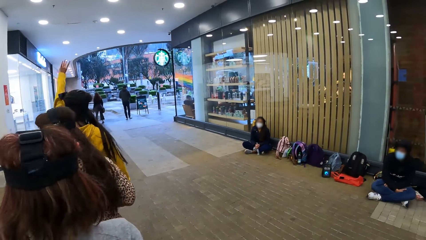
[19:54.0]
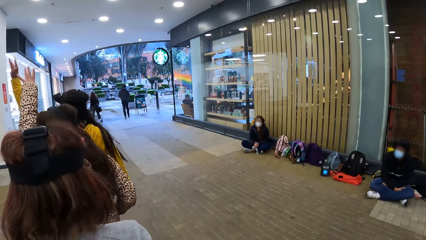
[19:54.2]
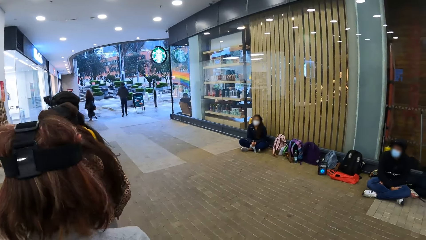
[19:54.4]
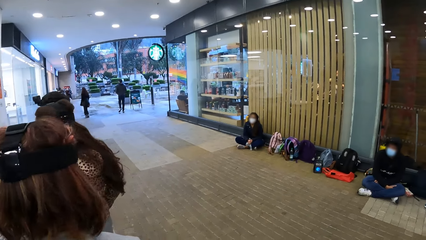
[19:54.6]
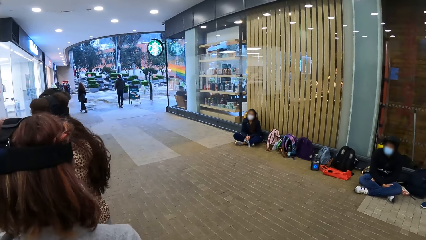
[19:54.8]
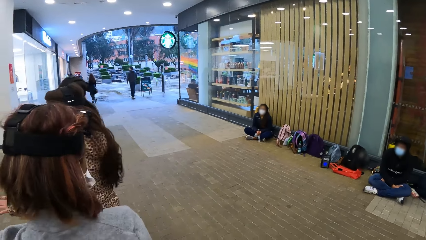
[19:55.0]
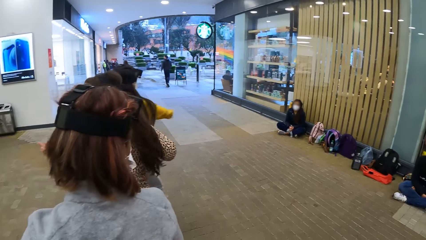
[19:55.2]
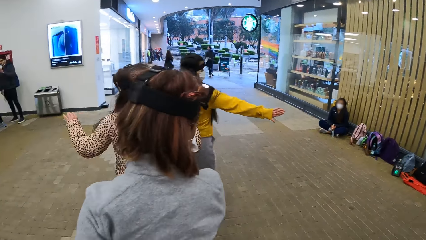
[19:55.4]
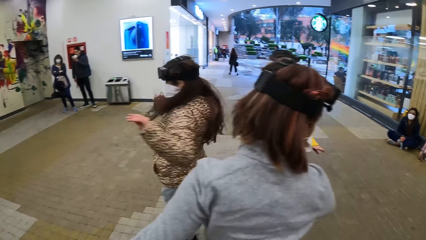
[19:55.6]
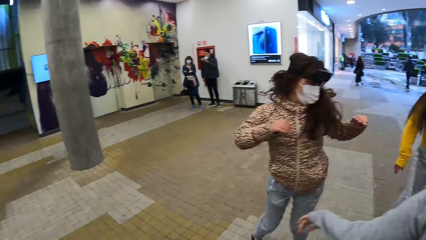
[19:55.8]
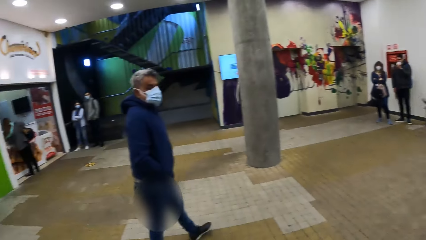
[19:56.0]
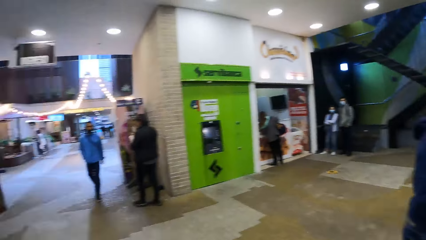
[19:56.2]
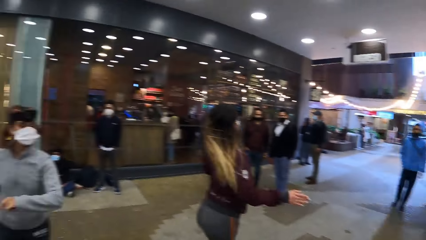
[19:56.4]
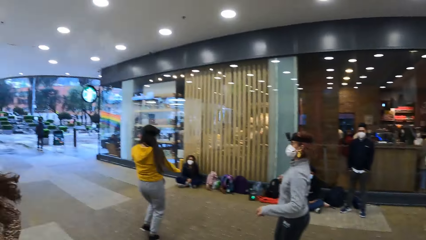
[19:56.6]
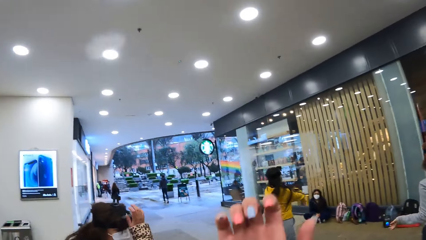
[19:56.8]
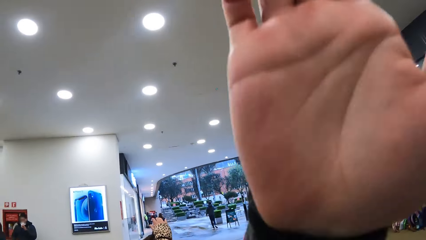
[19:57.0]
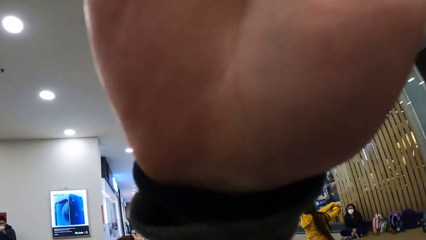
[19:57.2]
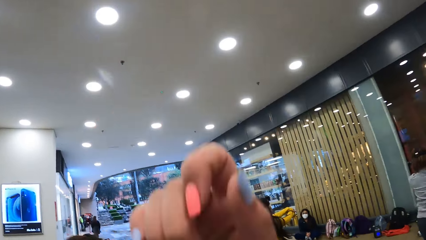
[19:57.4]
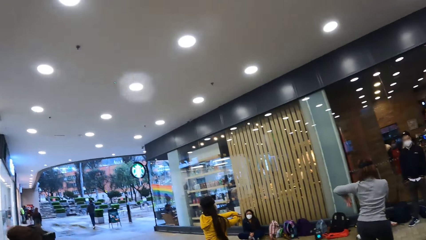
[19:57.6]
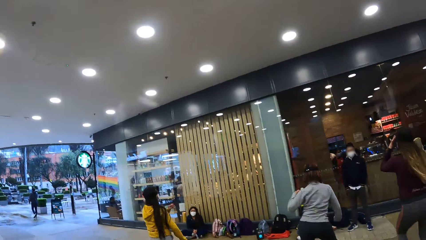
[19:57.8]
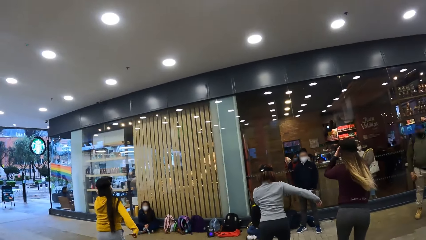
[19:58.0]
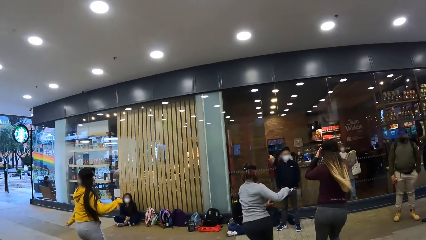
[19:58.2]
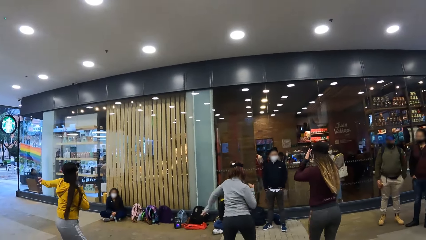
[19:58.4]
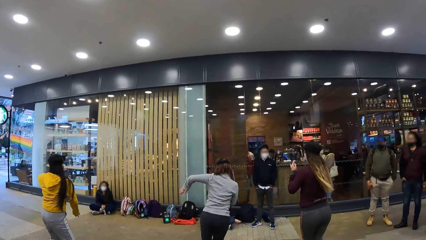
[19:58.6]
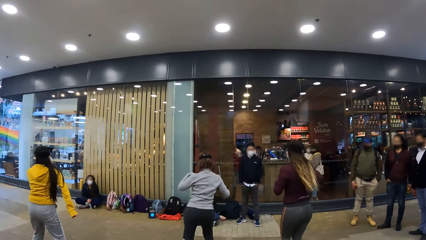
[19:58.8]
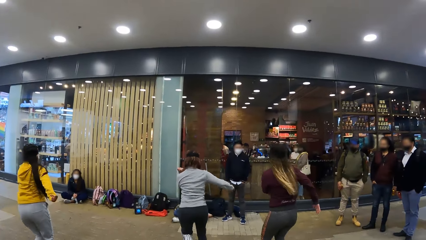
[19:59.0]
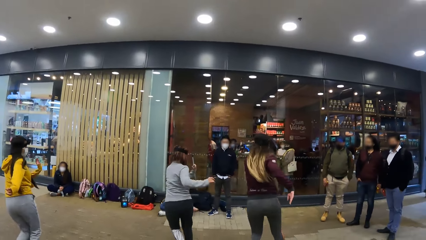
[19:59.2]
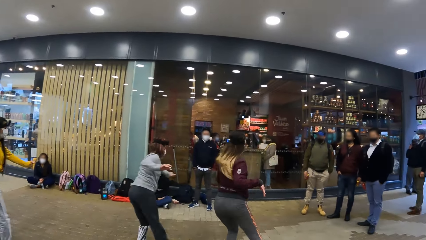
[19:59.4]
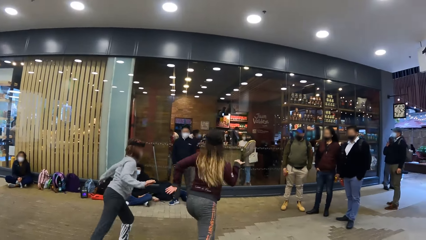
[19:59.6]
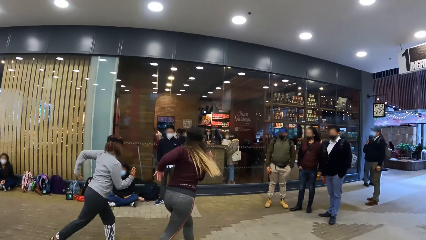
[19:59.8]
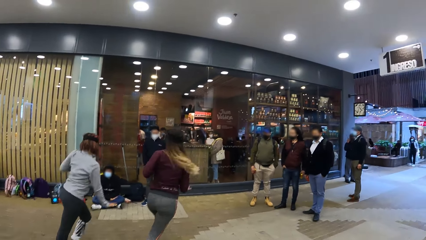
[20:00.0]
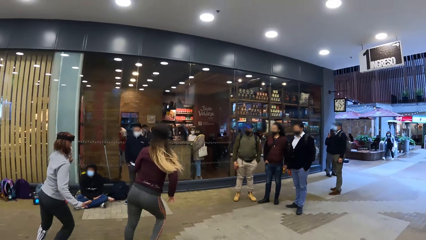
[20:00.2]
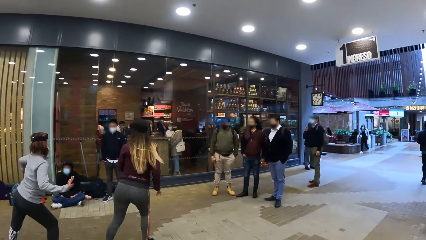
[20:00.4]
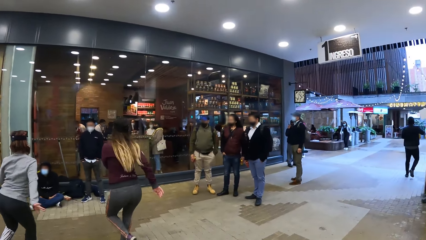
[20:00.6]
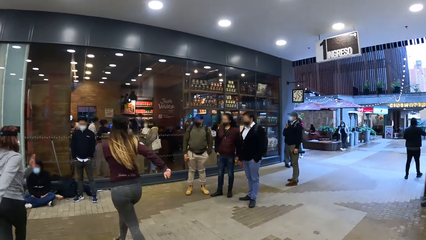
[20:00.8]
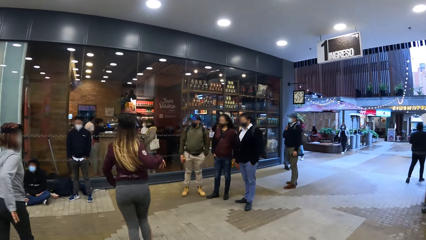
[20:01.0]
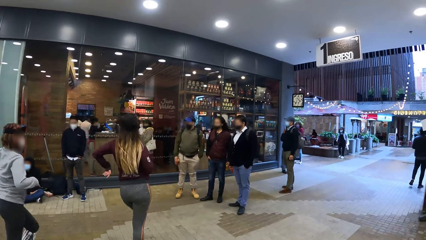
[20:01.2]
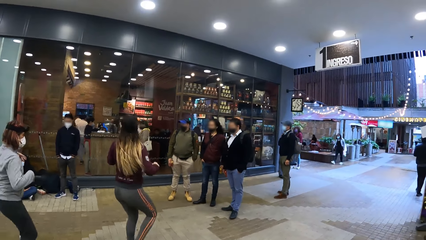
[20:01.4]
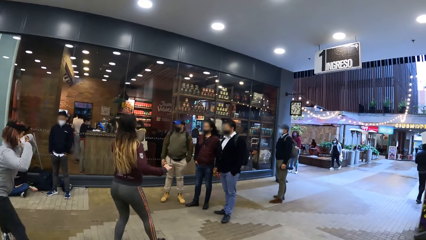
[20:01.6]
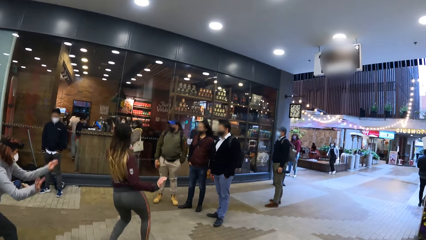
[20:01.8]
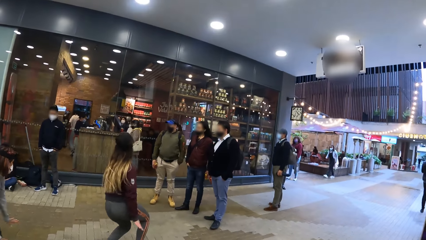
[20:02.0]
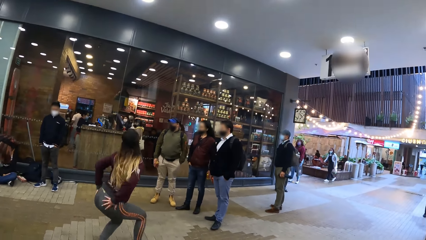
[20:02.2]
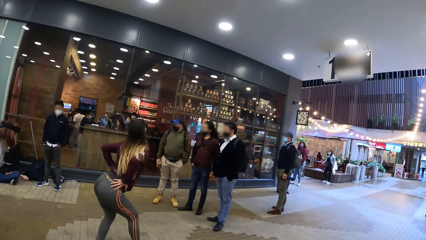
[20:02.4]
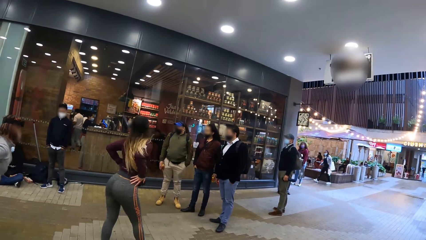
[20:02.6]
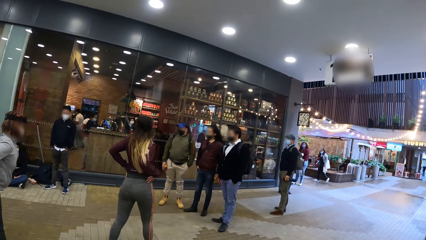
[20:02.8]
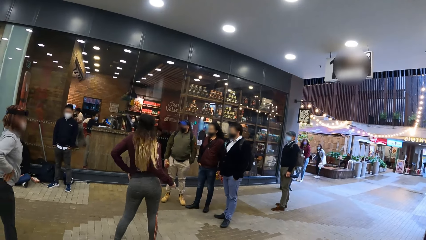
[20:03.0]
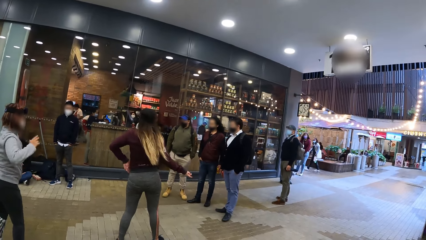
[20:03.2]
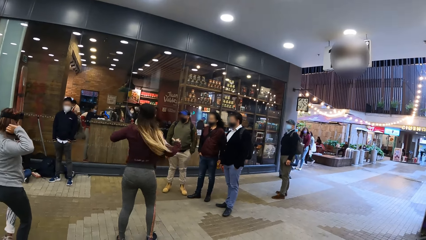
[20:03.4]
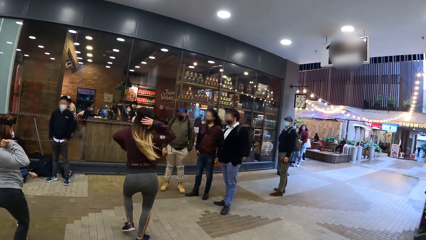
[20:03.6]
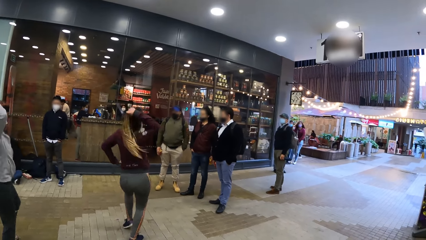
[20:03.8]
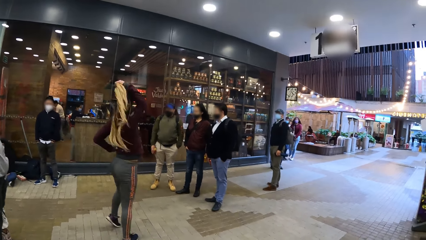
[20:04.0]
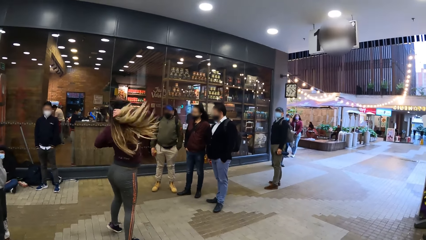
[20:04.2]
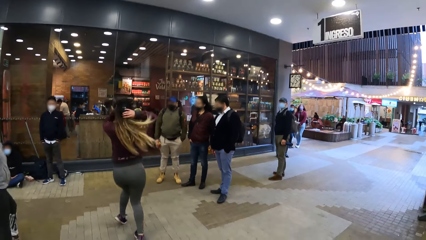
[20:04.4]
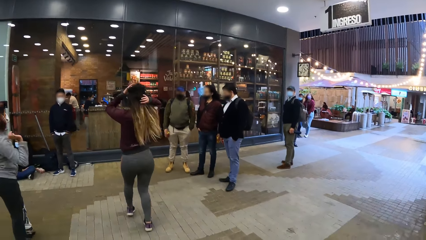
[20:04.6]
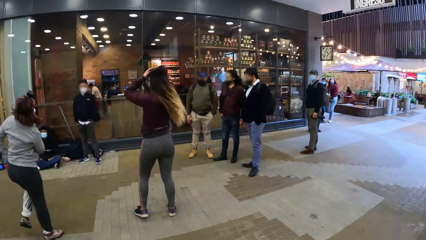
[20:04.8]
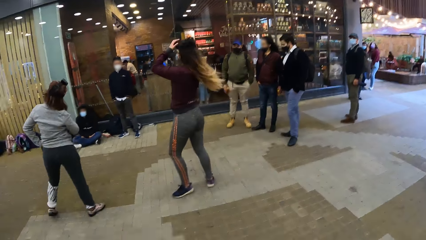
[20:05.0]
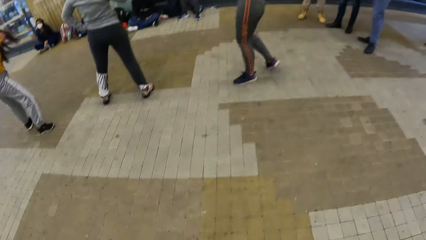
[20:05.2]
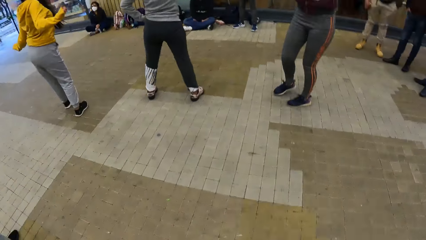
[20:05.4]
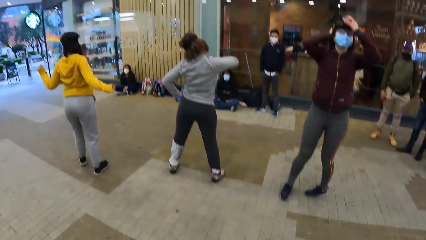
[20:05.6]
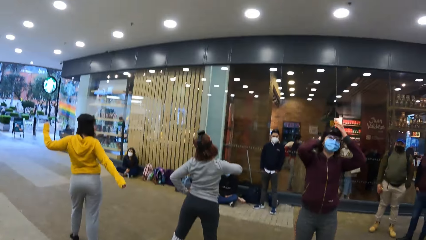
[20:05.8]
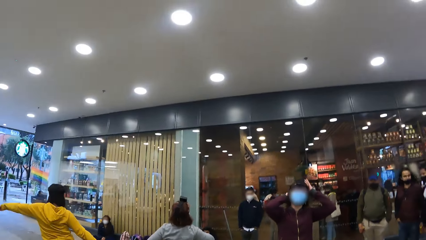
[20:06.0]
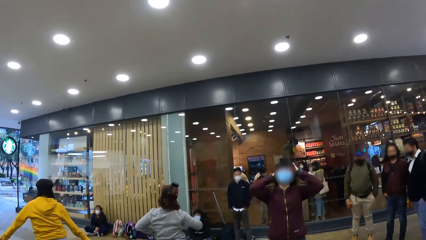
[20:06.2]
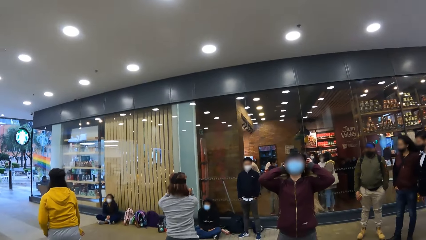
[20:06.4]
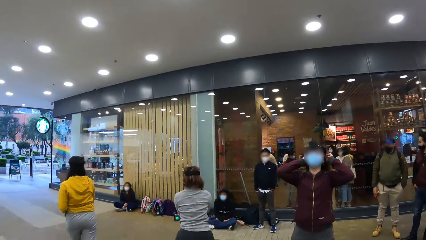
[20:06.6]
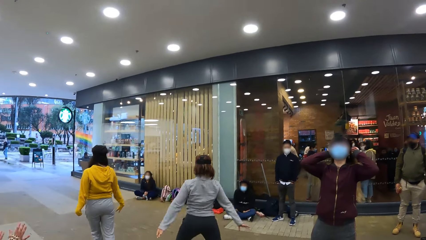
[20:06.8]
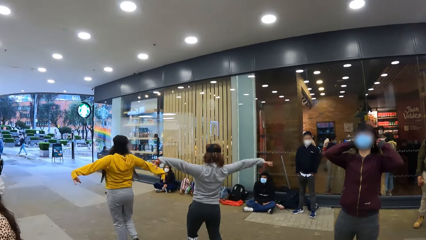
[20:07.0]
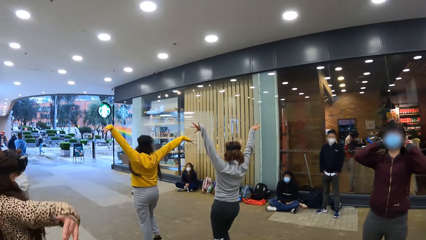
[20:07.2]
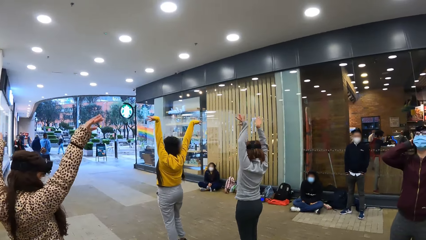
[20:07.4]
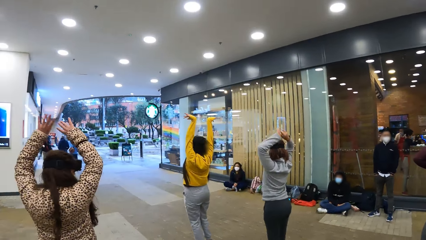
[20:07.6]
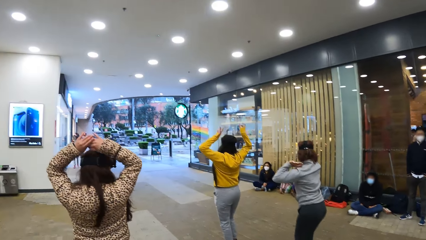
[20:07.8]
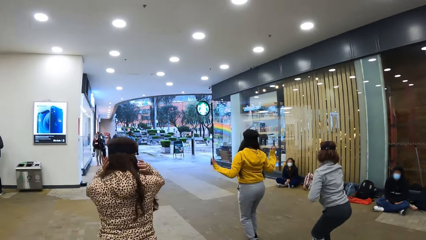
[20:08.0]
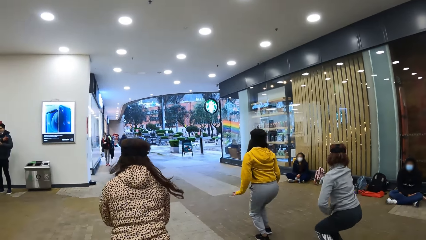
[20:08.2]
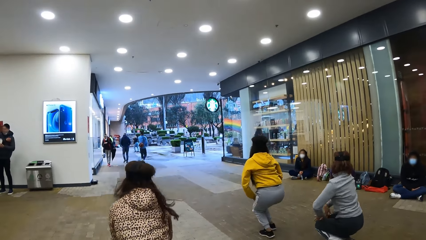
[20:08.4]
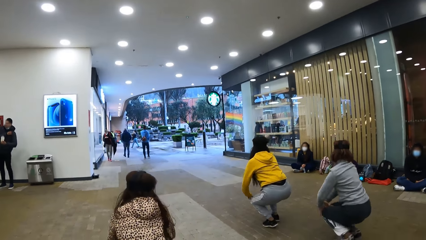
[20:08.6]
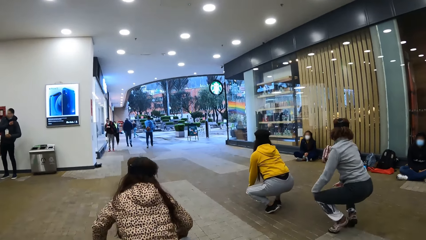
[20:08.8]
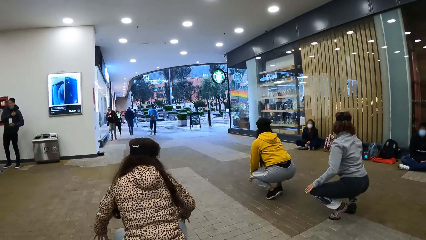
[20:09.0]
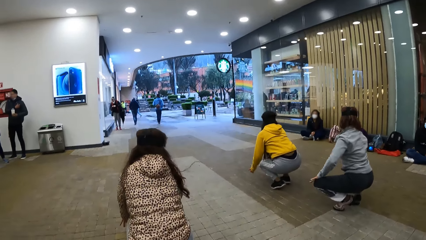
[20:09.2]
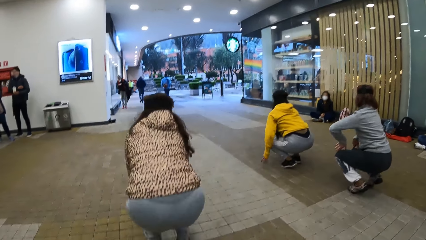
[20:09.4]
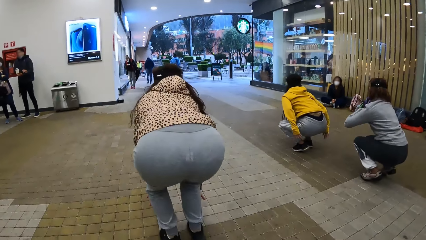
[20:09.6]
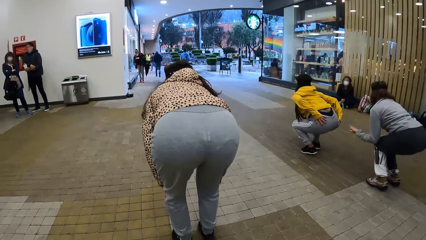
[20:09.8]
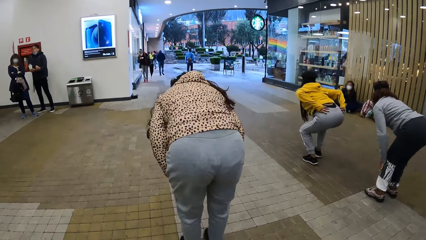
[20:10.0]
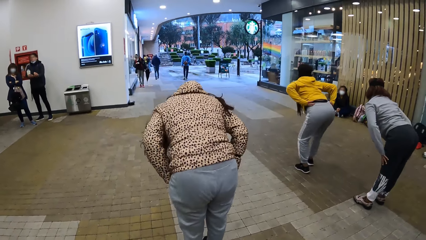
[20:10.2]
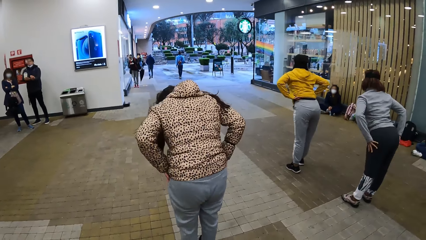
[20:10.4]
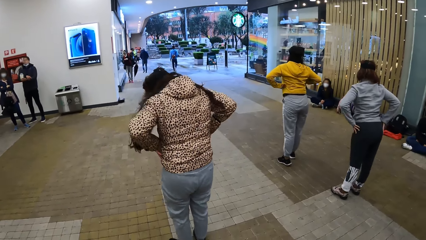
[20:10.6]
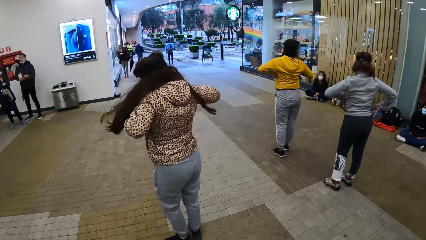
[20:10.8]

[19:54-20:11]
The camera wearer rehearses dance-steps with the woman.
